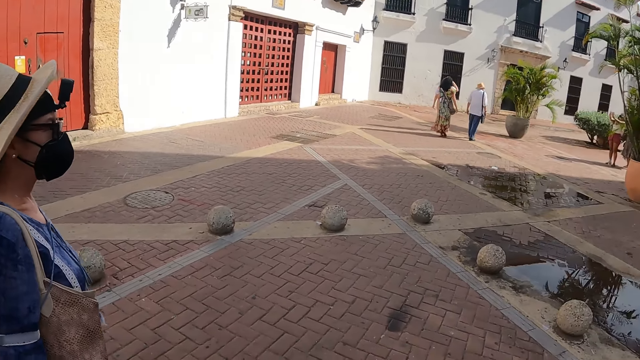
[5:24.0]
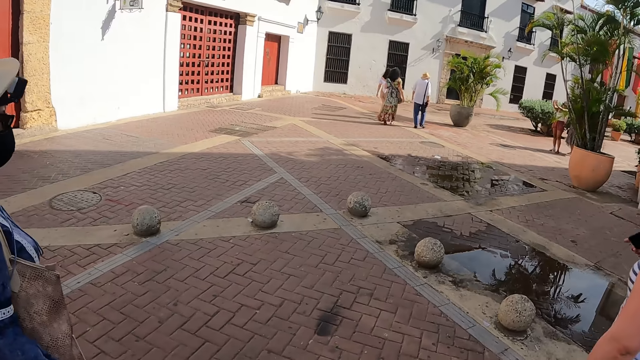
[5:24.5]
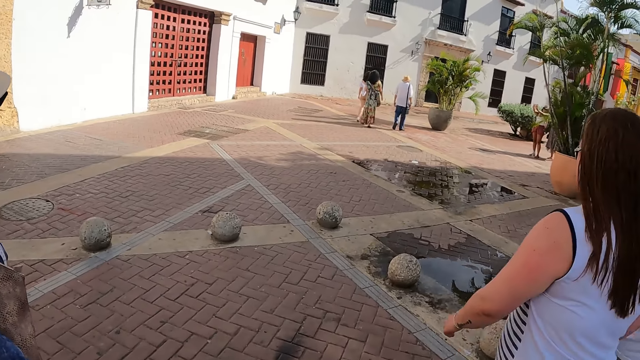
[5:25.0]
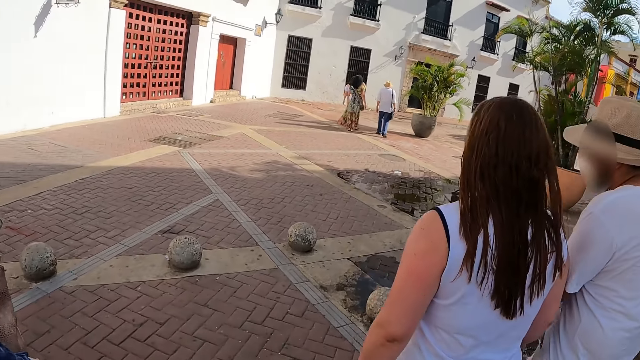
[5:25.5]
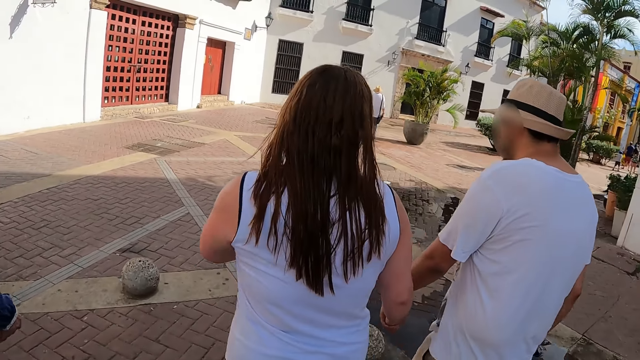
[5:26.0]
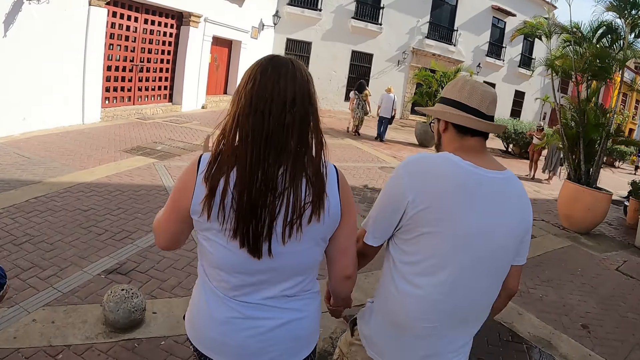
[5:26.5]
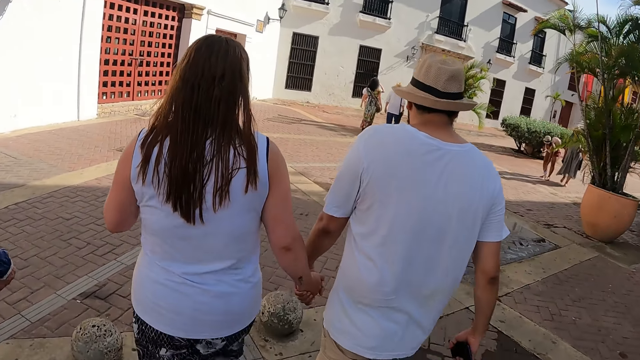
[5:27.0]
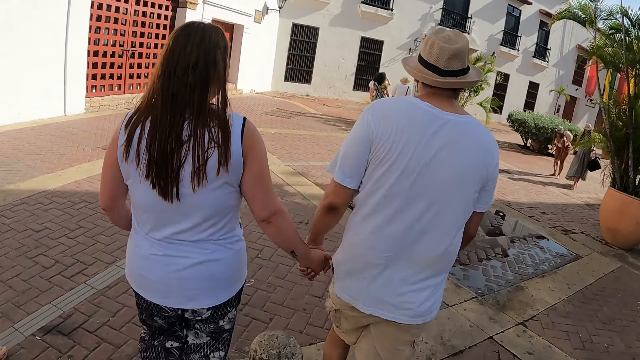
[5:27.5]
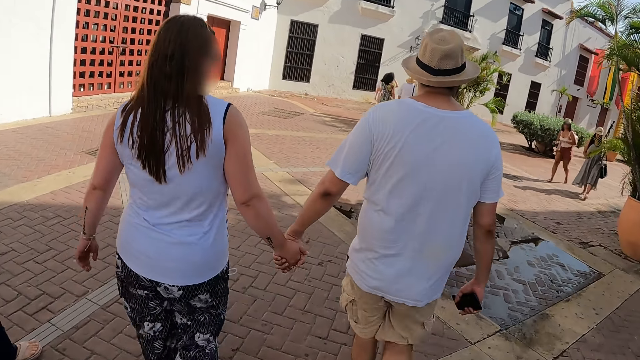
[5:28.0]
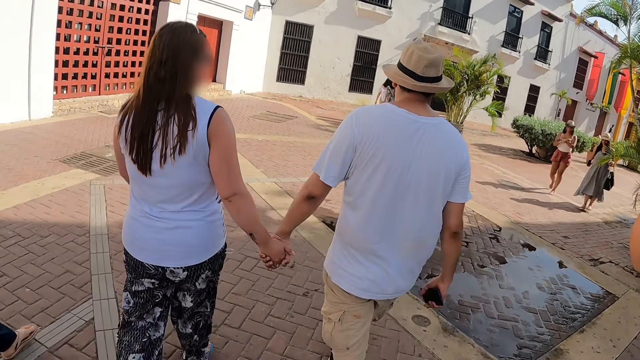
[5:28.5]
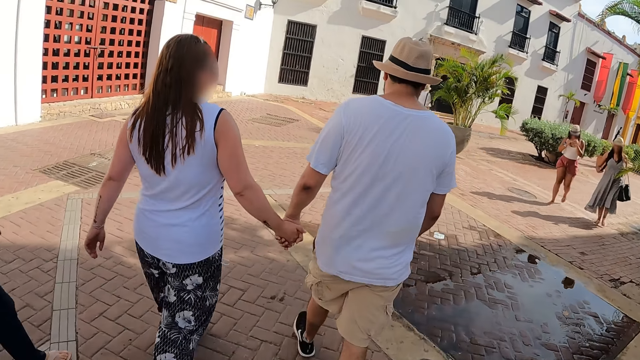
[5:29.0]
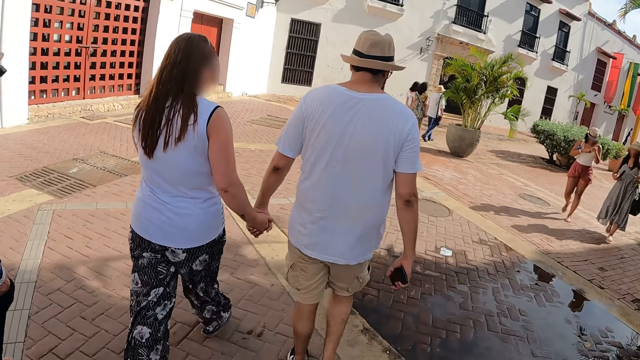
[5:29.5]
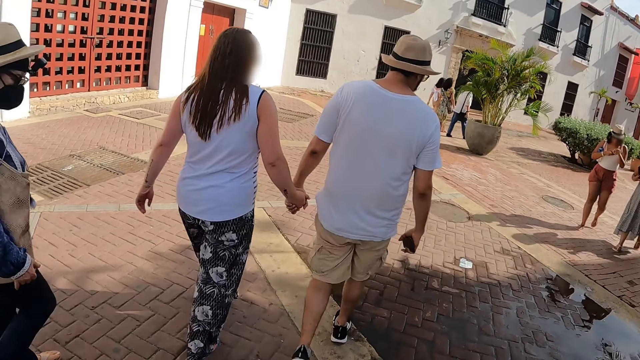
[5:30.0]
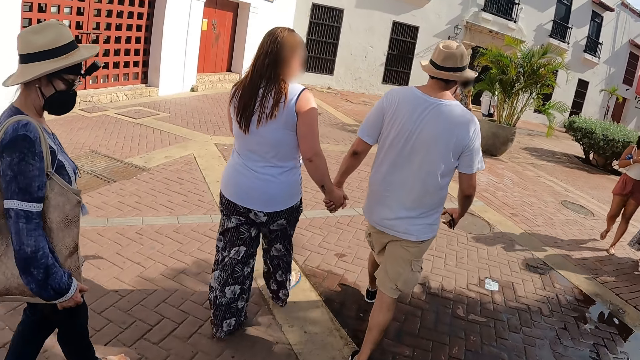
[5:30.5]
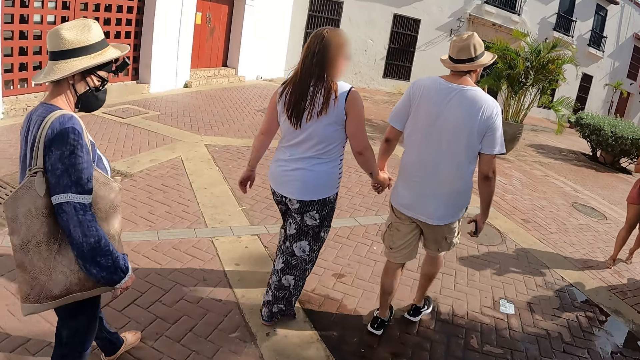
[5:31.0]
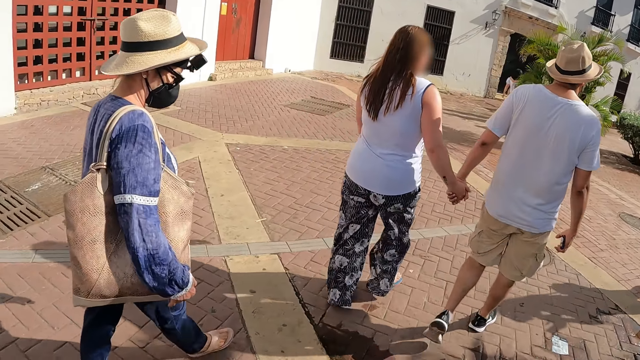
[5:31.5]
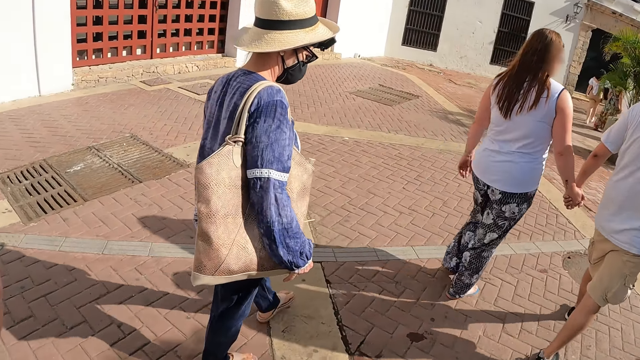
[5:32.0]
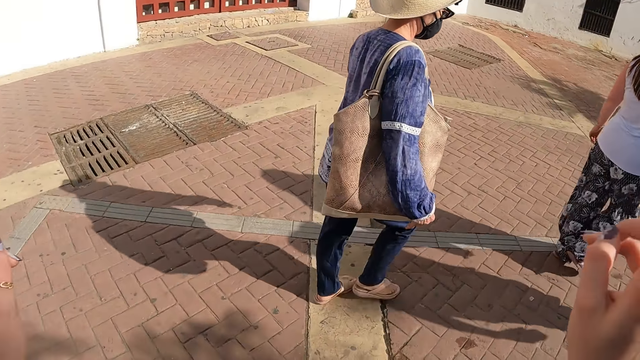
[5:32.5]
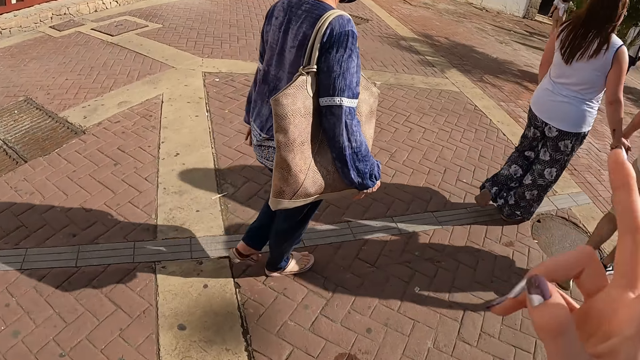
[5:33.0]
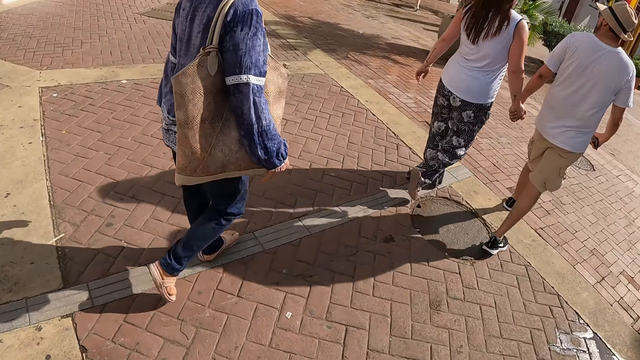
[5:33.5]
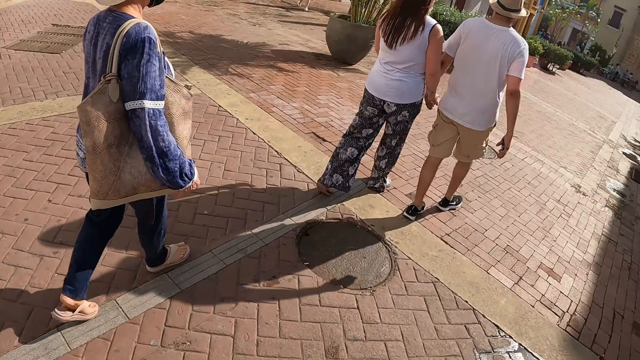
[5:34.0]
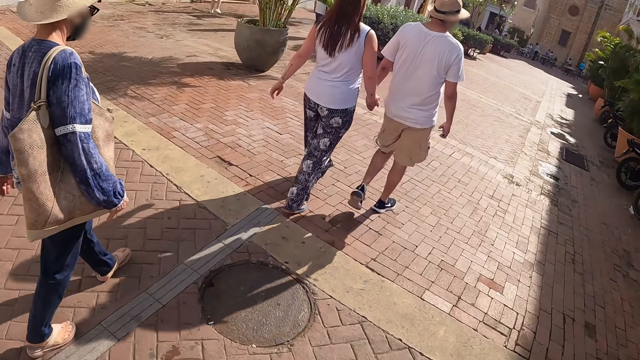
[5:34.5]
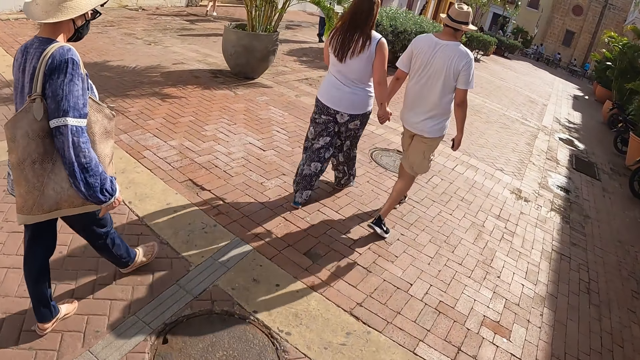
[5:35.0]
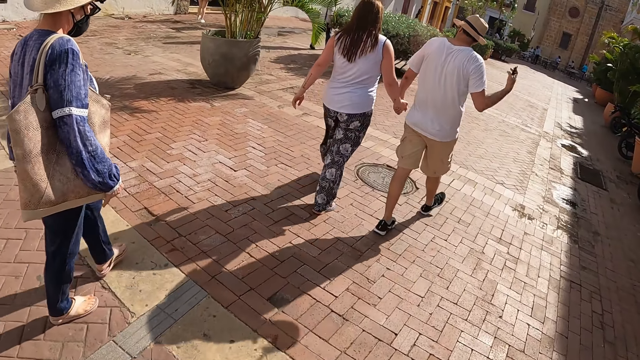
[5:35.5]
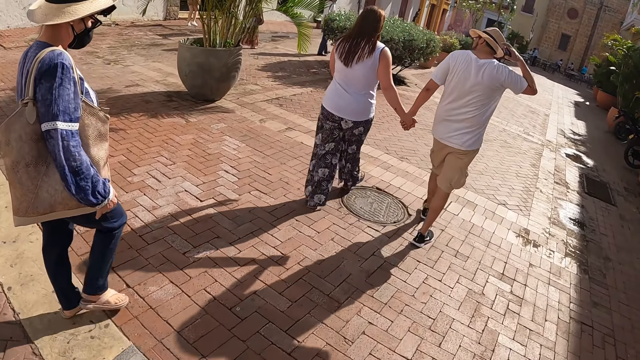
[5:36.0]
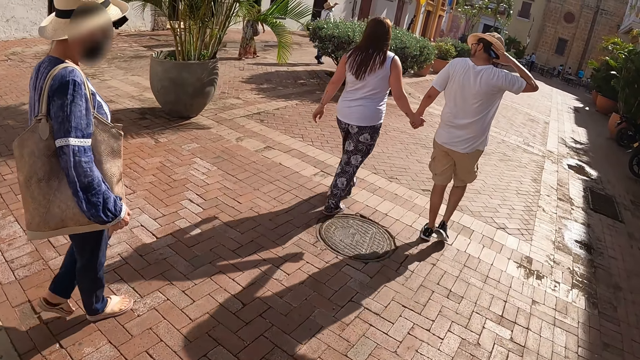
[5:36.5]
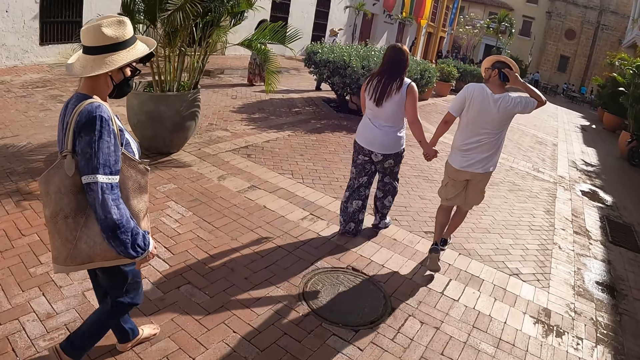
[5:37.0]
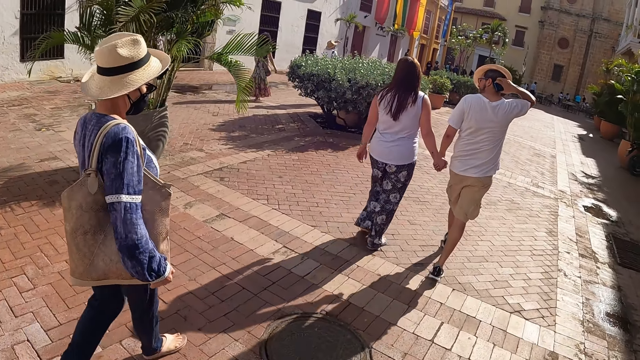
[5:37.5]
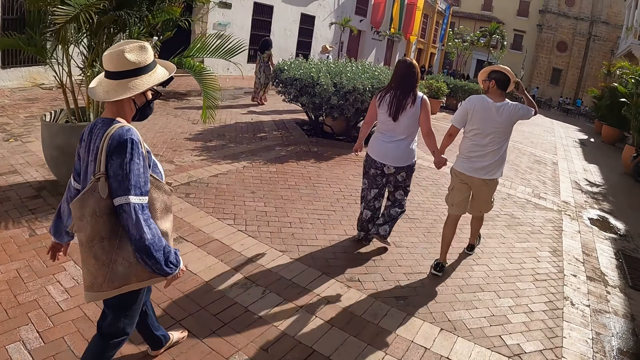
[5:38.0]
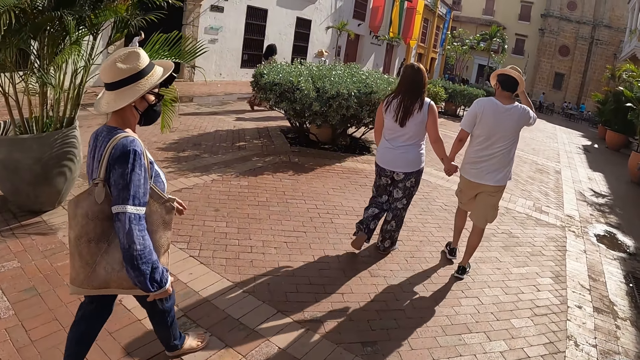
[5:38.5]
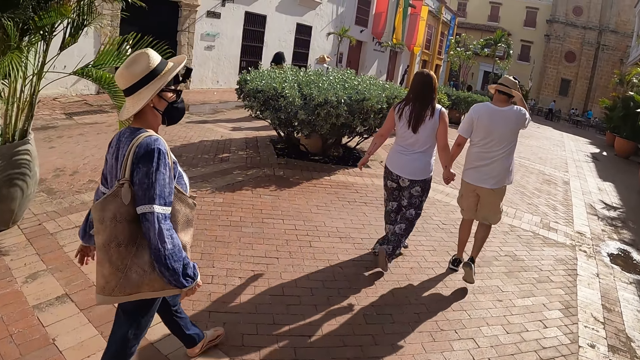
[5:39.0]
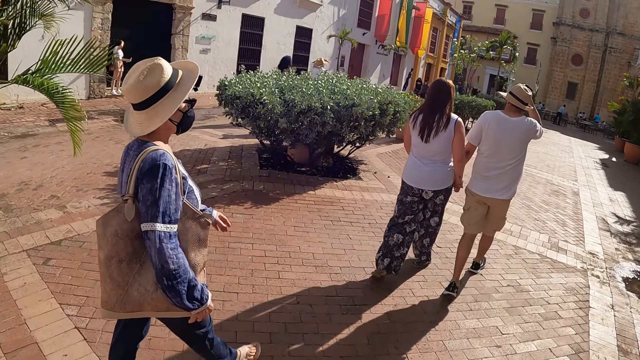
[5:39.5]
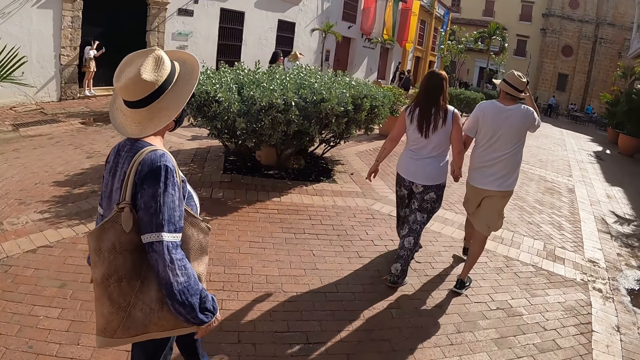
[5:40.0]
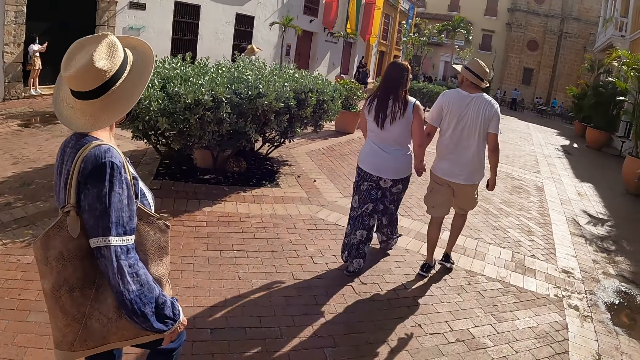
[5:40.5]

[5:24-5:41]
The camera wearer walks around outside. They move their hands around. They look around. They walk around.

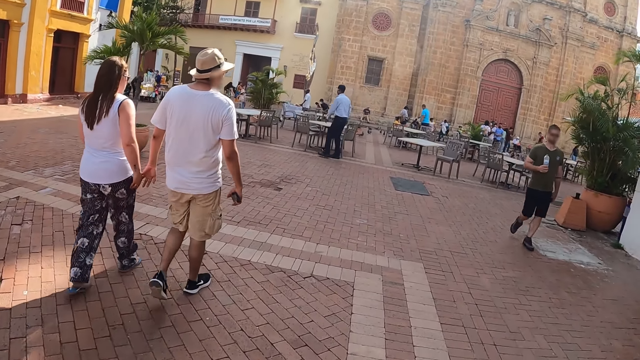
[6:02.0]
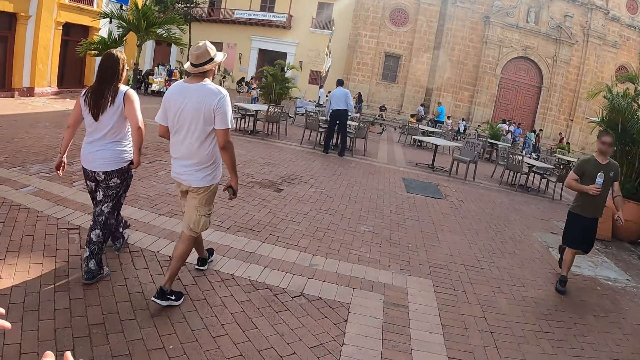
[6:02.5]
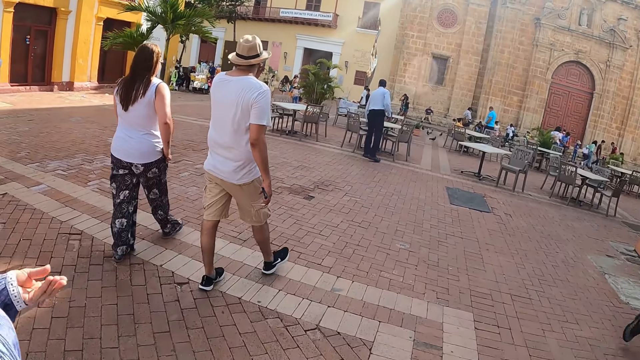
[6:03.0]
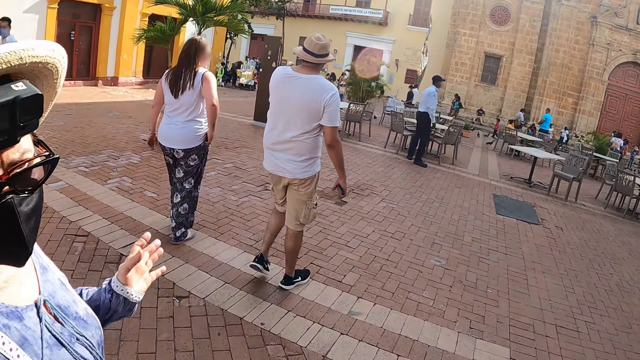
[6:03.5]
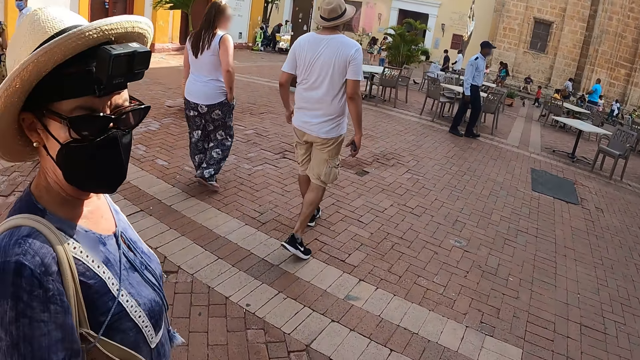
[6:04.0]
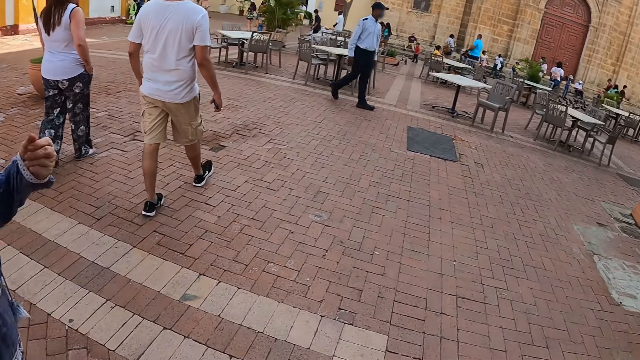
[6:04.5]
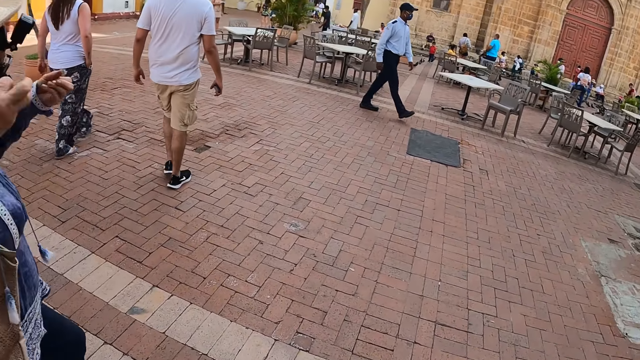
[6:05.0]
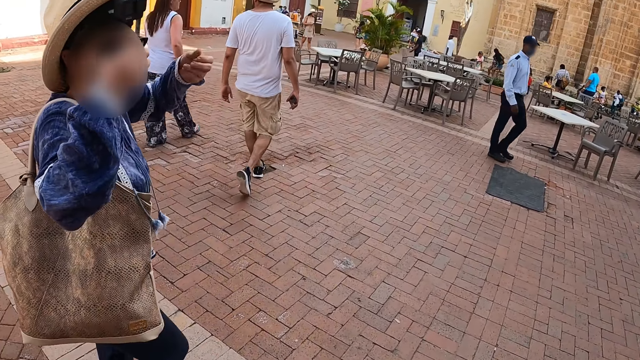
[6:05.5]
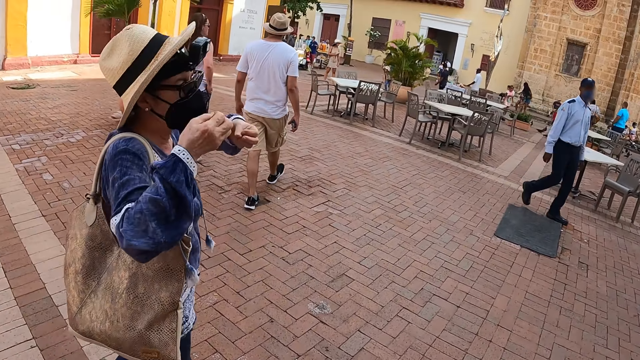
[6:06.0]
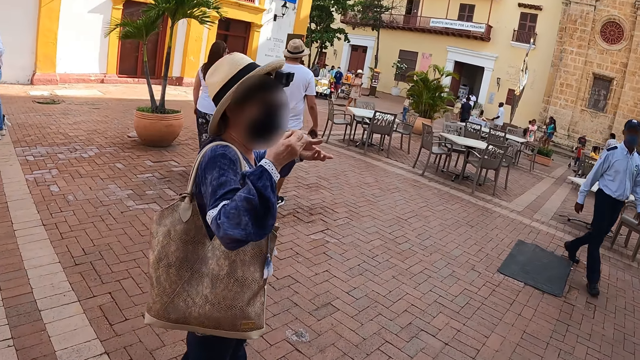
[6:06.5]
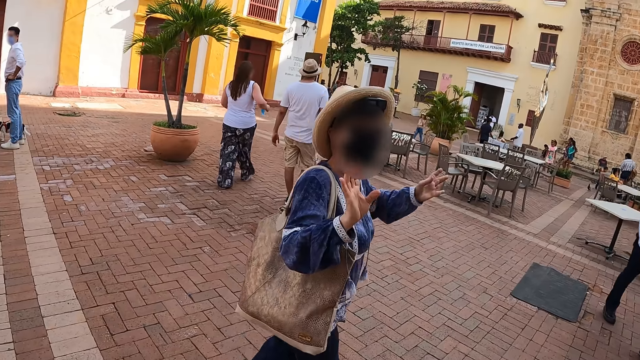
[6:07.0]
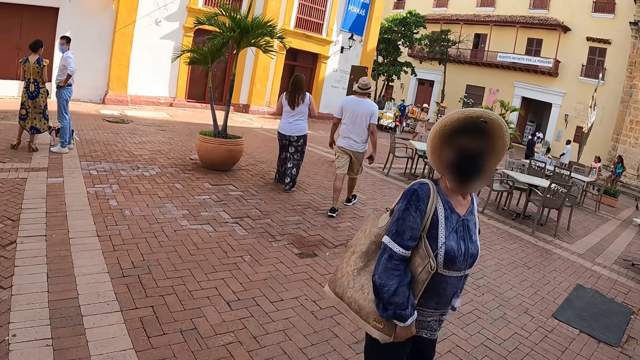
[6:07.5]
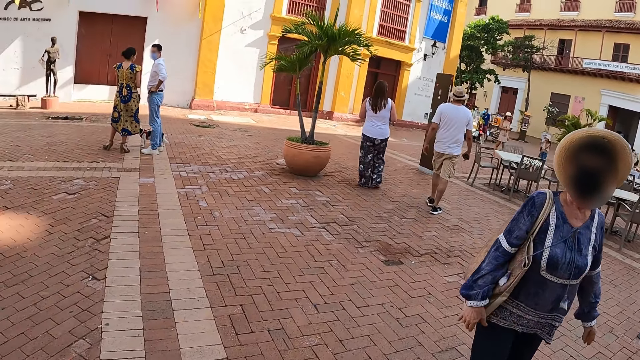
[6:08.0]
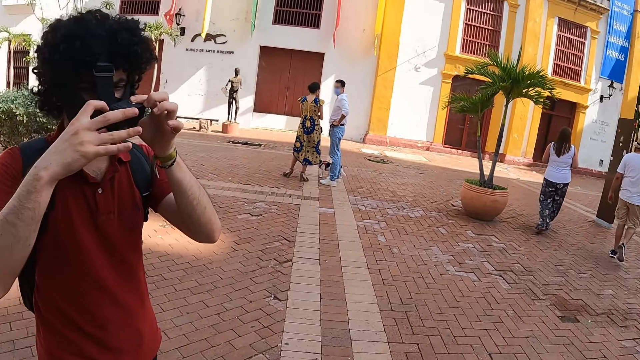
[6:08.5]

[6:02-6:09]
A woman talks to the camera wearer. The woman moves their hands around. The camera wearer stops walking.
